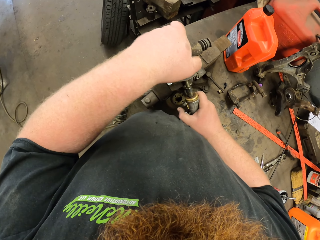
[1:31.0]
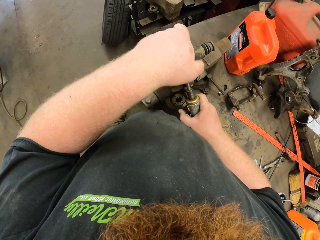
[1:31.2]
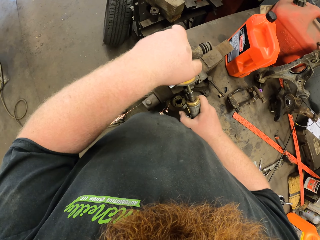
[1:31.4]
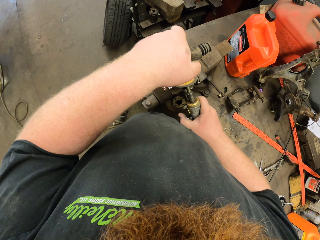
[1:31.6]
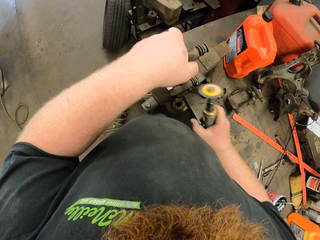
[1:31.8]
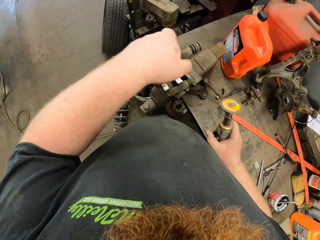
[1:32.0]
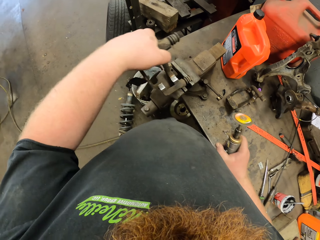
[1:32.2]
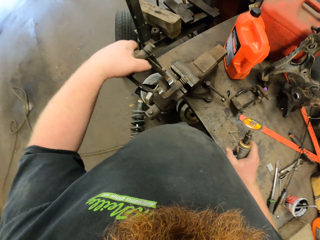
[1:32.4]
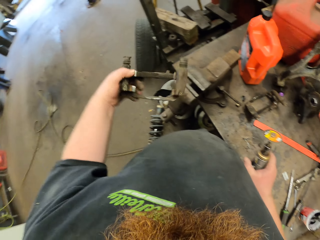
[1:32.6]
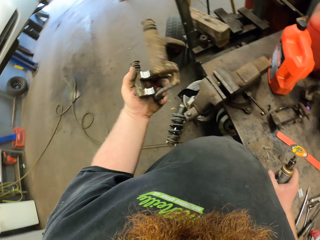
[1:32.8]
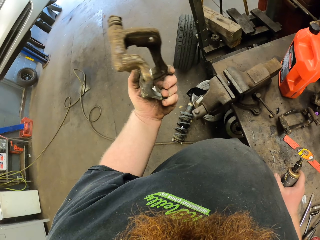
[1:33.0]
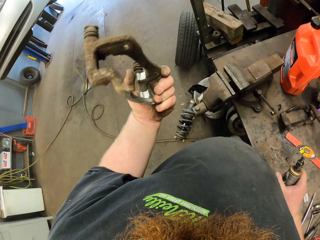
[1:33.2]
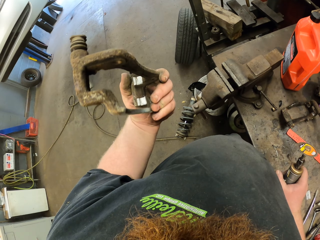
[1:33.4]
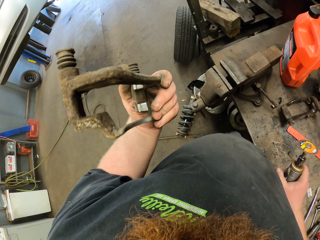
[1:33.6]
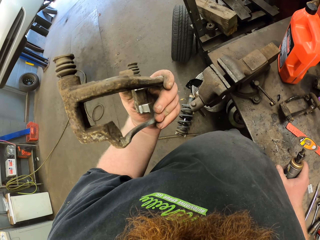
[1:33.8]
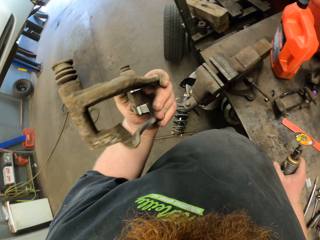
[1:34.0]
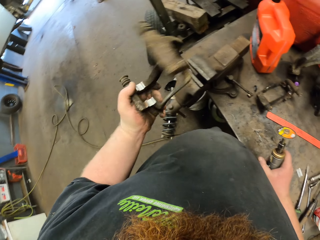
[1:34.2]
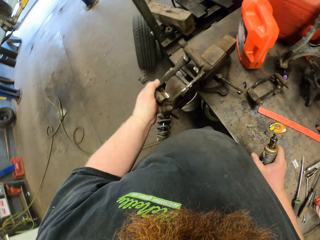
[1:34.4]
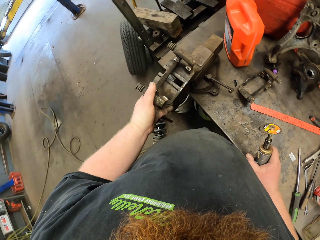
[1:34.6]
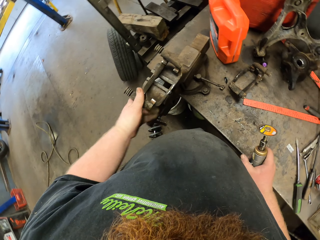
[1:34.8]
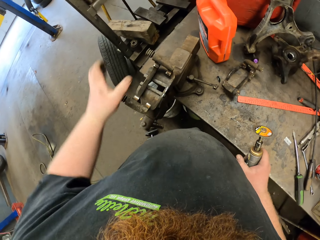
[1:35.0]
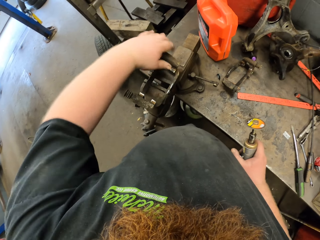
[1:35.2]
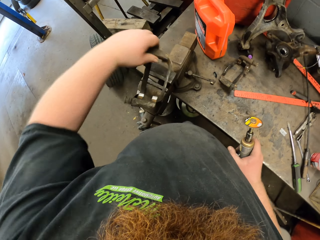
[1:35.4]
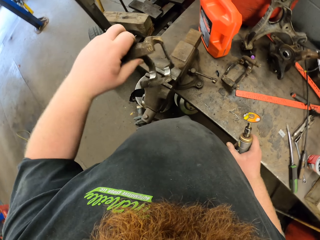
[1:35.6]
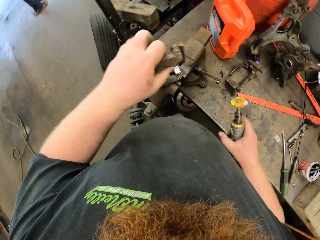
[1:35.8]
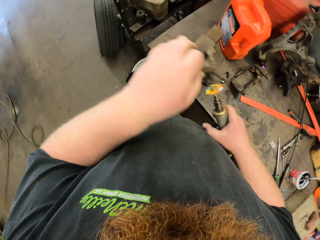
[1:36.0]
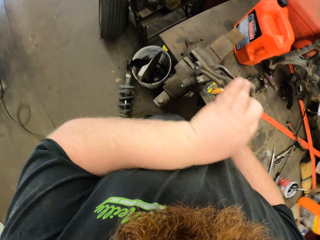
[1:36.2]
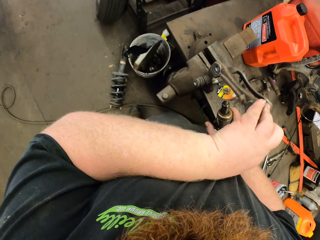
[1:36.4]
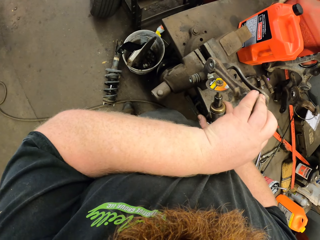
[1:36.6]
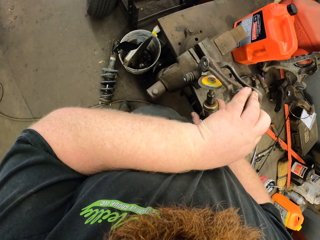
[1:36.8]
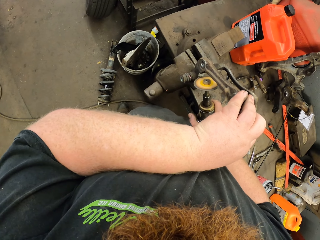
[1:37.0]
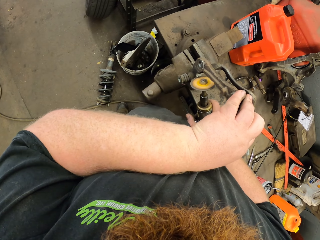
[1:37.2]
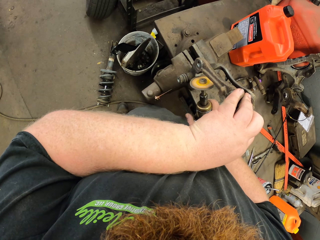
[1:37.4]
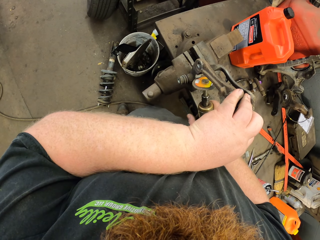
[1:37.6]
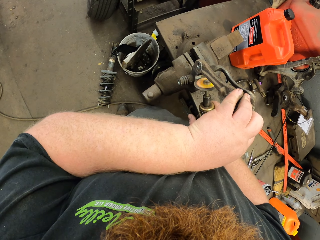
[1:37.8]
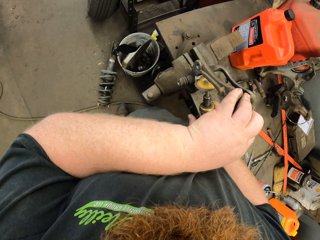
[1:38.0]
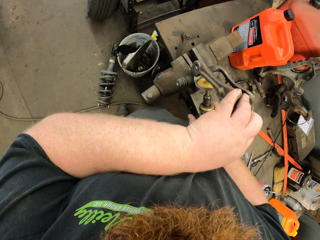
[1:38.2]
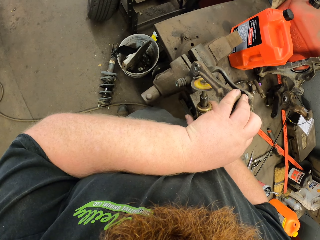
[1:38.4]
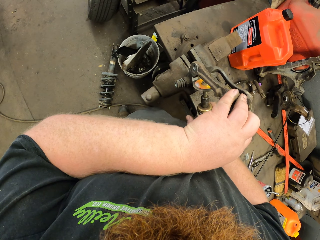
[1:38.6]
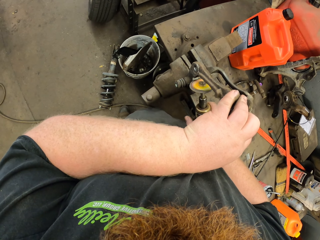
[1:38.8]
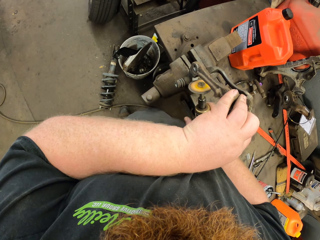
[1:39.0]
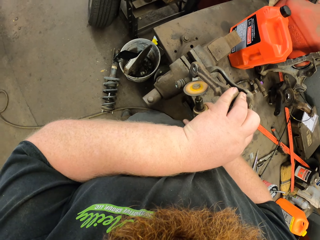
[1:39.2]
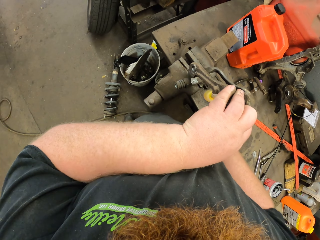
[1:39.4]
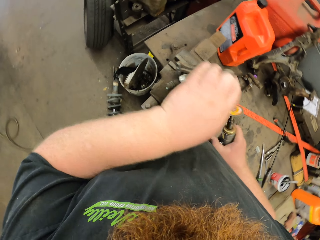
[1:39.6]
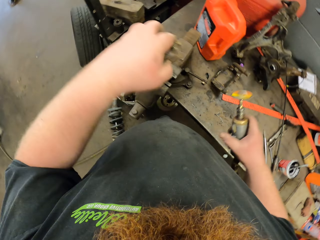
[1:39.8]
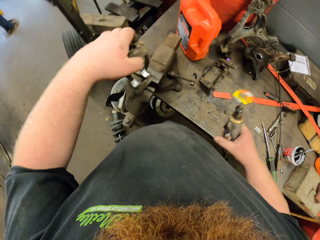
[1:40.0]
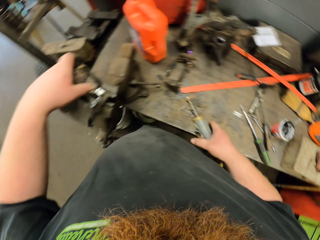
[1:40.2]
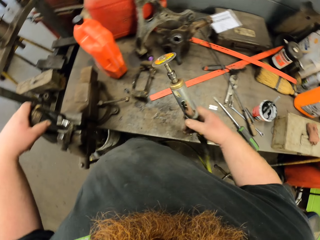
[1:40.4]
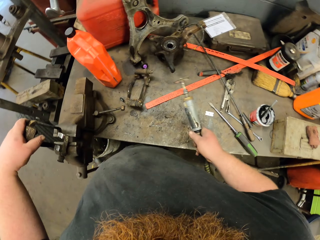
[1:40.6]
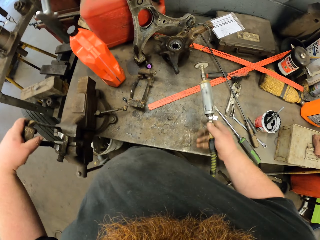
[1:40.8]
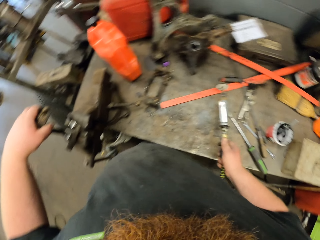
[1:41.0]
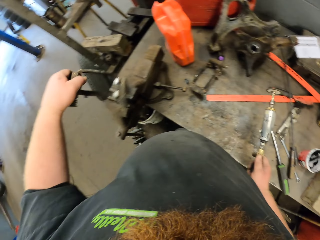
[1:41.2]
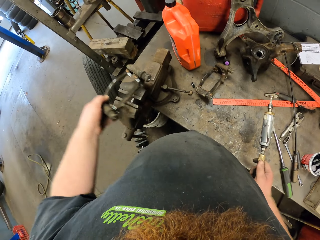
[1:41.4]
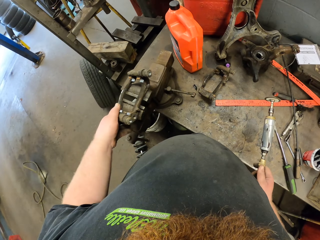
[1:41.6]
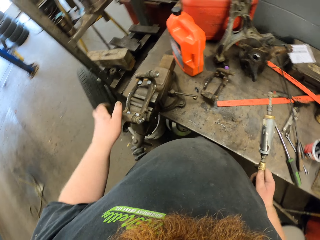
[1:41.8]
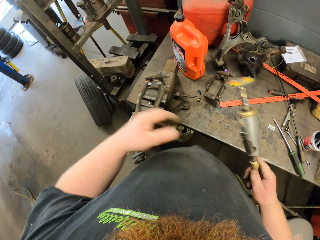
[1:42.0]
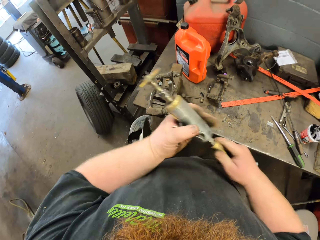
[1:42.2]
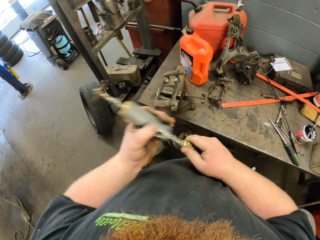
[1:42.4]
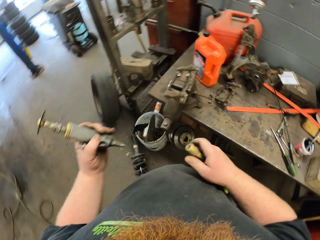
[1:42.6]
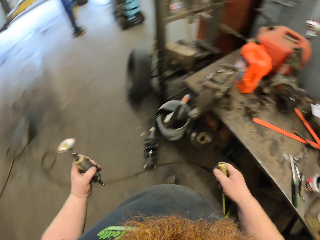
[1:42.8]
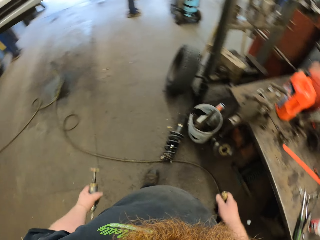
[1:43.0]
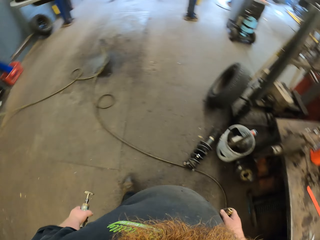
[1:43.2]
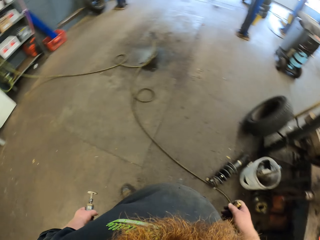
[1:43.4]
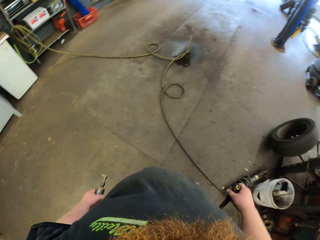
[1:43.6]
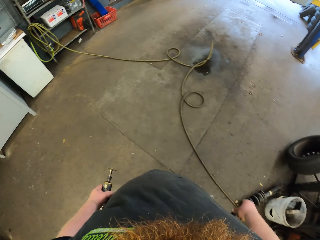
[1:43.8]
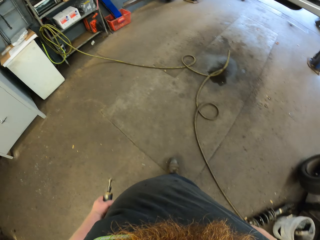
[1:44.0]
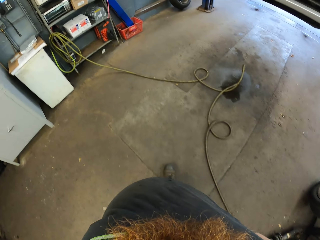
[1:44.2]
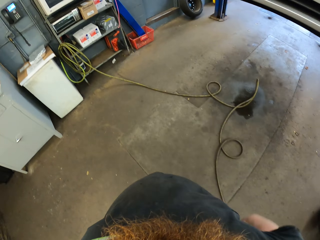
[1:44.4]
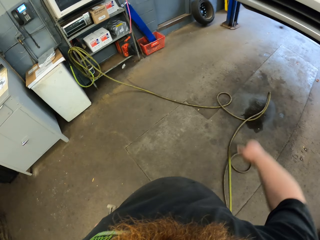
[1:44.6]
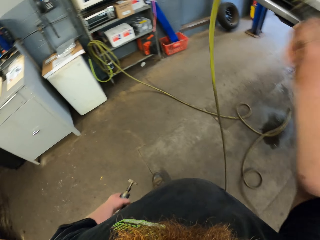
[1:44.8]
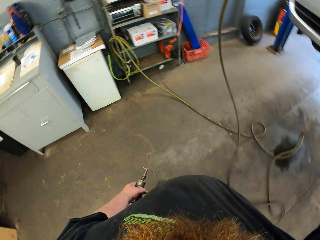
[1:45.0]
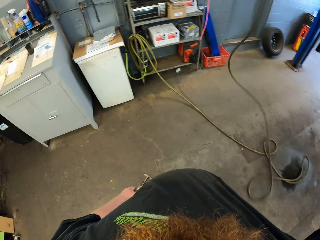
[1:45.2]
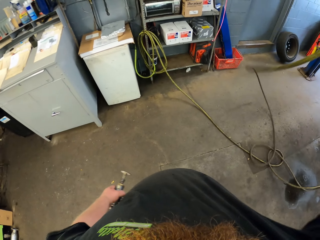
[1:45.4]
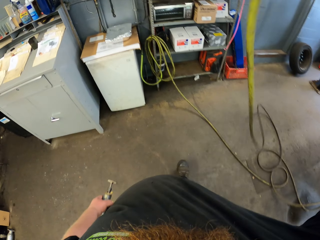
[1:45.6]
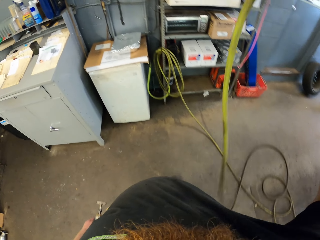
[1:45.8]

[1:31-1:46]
The camera wearer holds the spare part. He stares at the metallic tool on his left hand. He puts down the metallic tool on his left hand. He shapes the spare part. He removes rust from the metallic tool with a rust removal tool. He holds the rust removal tool or grinder with his hands. He puts down the metallic tool on his left hand. He dismantles the grinder. He holds the pipe.

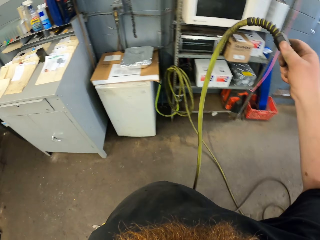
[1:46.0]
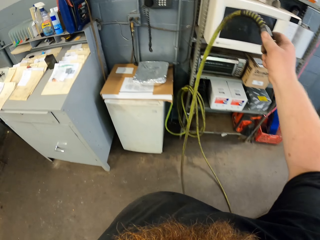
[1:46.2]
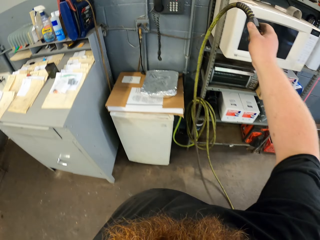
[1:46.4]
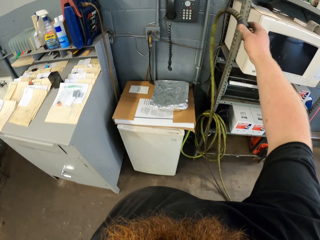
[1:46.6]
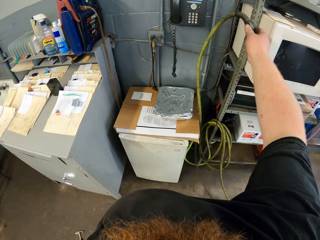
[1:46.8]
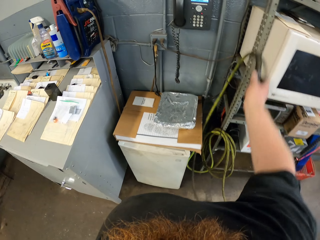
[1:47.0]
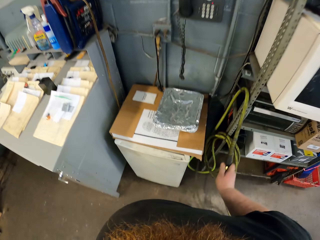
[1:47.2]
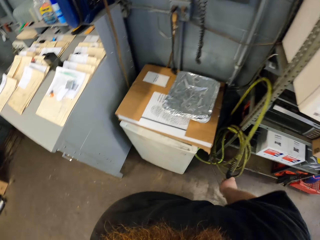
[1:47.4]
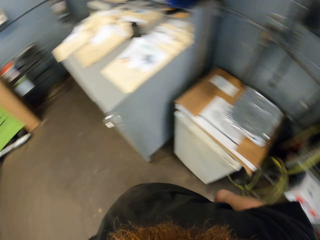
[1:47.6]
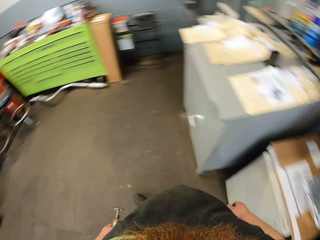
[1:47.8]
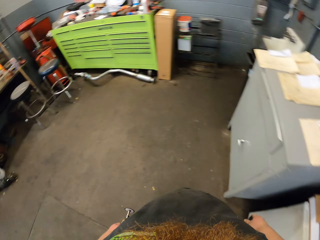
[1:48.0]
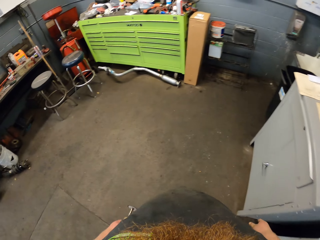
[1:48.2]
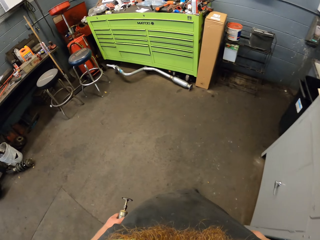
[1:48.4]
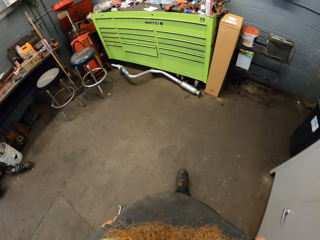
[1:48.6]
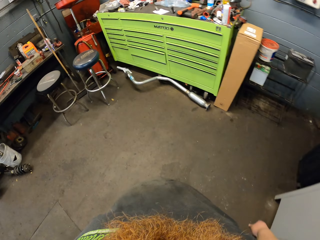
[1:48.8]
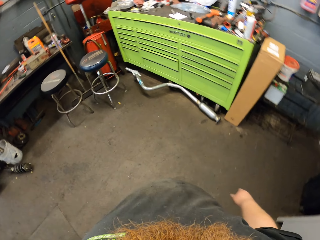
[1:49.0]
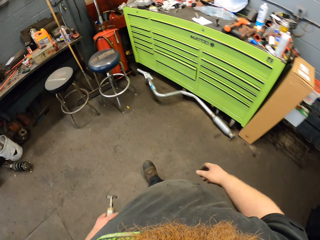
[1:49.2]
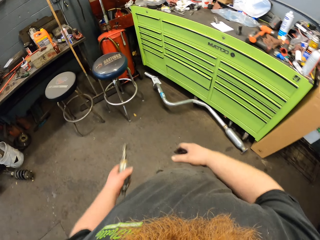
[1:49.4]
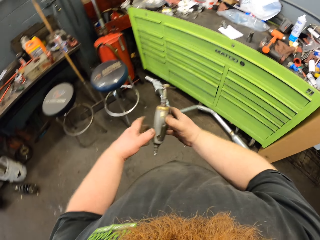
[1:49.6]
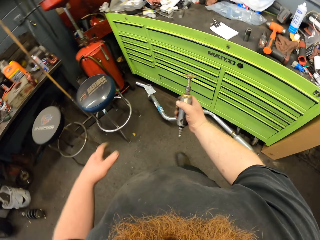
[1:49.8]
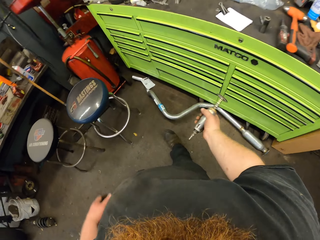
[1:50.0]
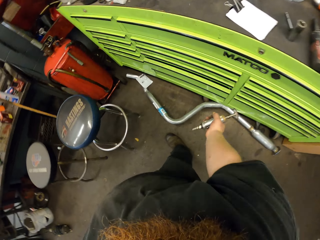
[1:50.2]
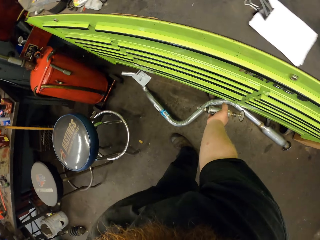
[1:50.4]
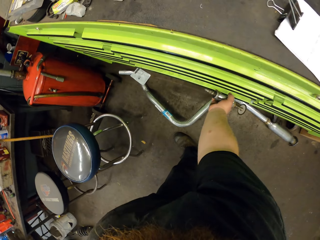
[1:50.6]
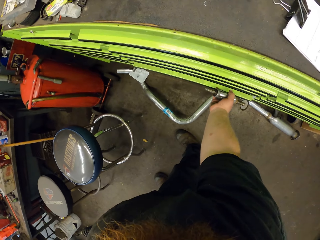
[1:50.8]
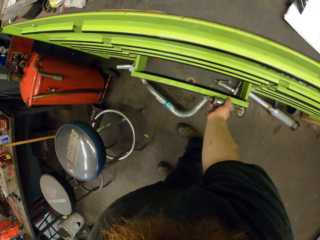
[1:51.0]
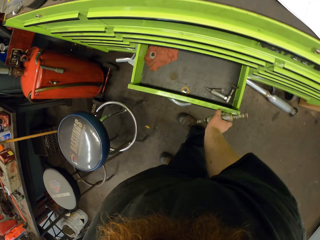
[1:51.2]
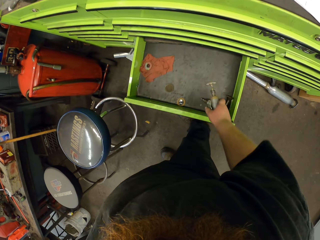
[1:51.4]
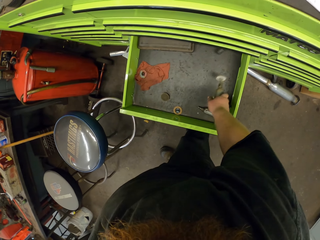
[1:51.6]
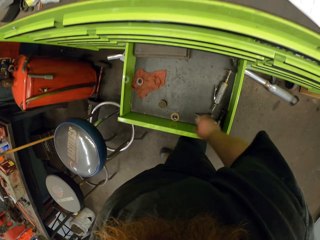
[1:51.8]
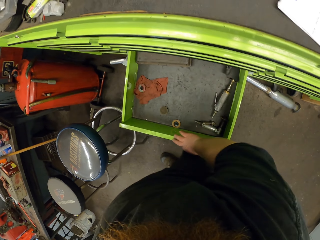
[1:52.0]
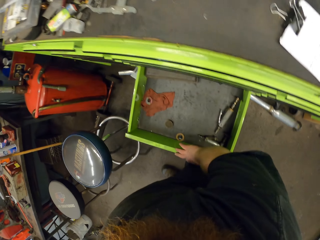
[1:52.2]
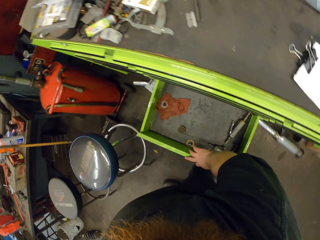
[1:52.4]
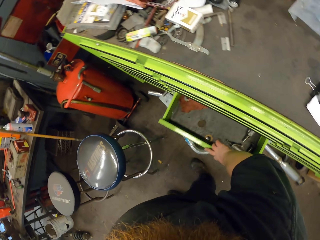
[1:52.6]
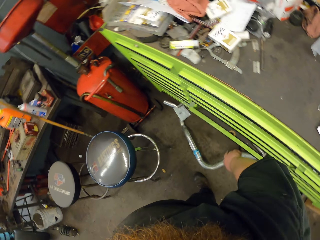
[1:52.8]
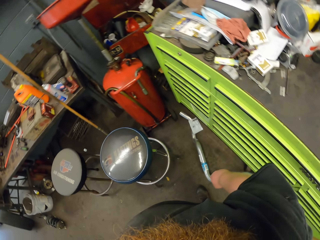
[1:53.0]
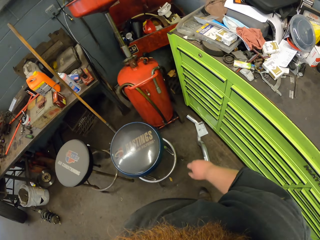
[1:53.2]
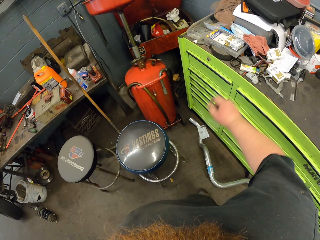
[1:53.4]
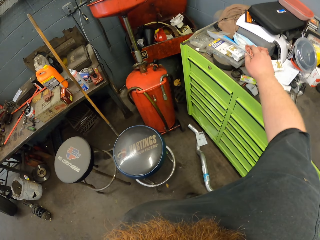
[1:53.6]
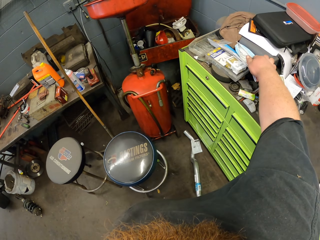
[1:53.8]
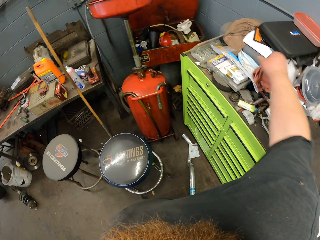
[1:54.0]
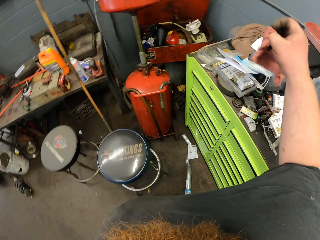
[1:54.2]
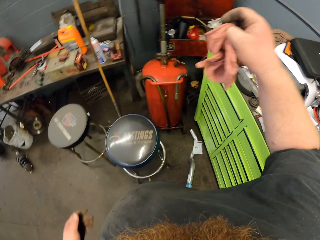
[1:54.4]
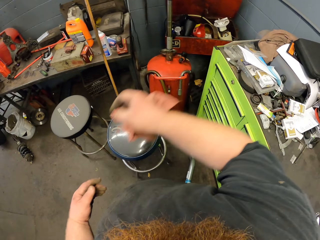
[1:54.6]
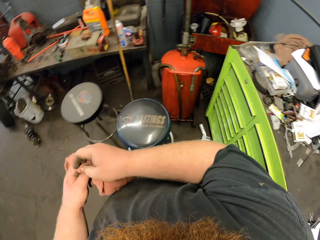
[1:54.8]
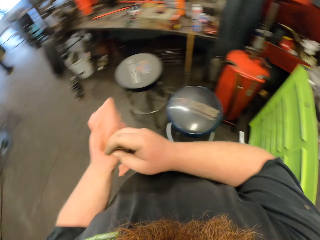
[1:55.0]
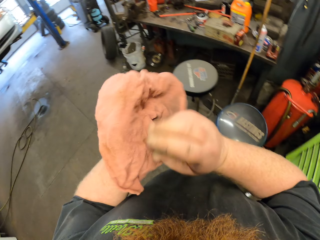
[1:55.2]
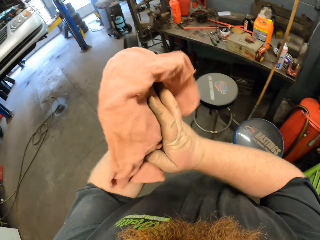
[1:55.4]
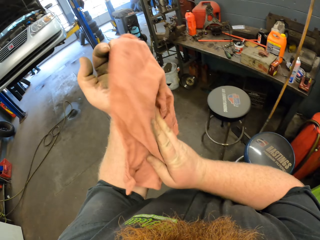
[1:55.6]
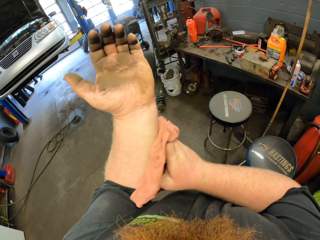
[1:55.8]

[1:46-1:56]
The camera wearer holds the pipe of the rust removal tool with his right hand. He drops the pipe. He walks around the workshop. He opens the drawer with his right hand. He puts the rust removal tool in the drawer. He closes the drawer with his right hand. He picks up a hand towel with his right hand. He wipes his hands.
